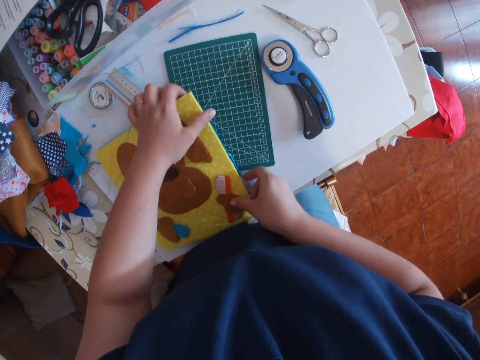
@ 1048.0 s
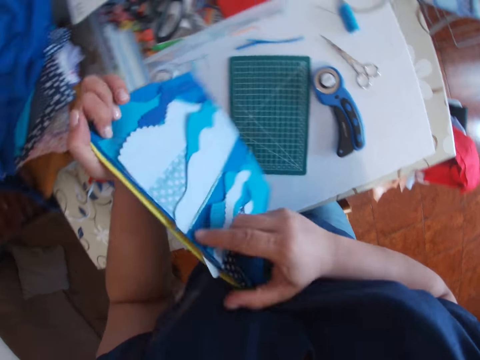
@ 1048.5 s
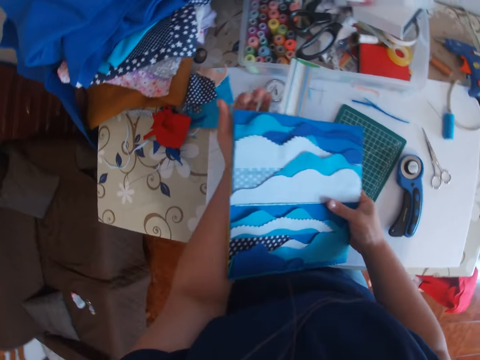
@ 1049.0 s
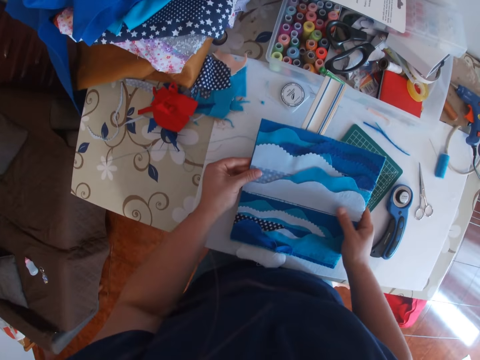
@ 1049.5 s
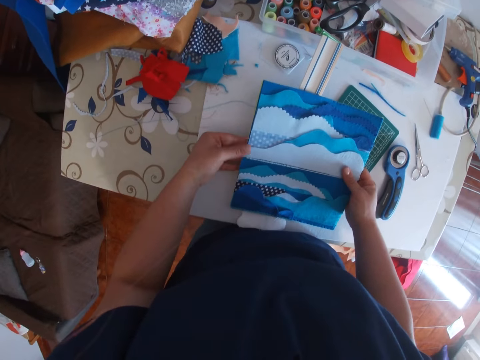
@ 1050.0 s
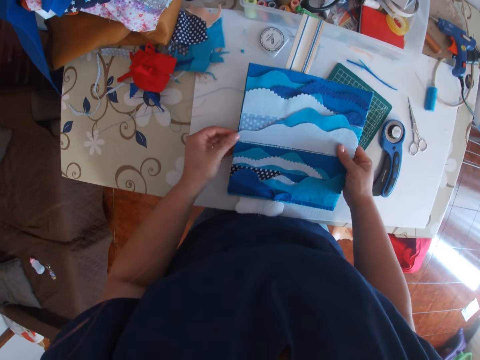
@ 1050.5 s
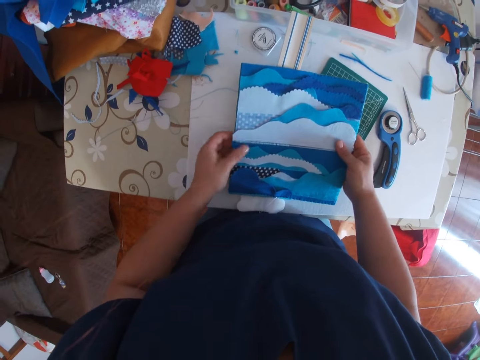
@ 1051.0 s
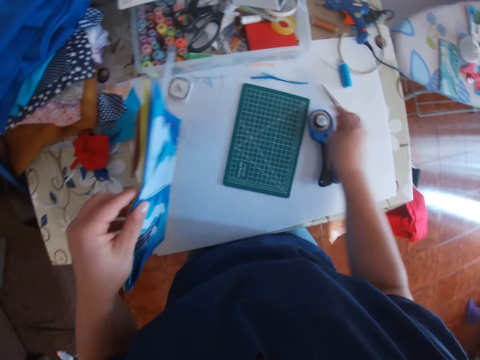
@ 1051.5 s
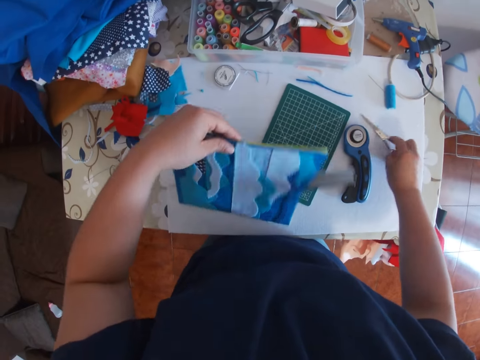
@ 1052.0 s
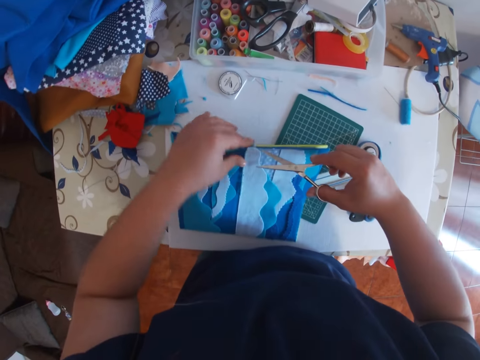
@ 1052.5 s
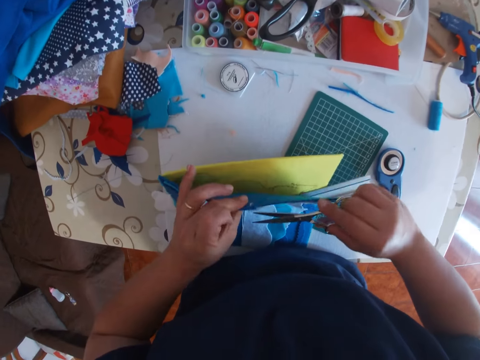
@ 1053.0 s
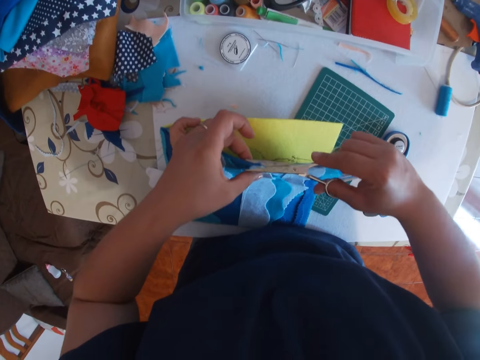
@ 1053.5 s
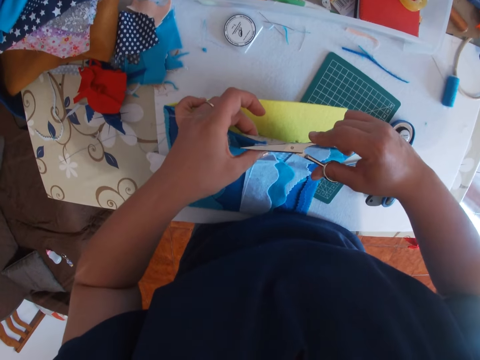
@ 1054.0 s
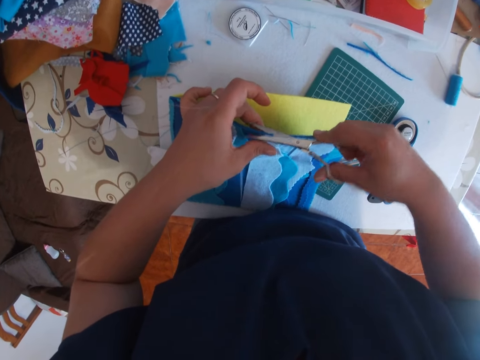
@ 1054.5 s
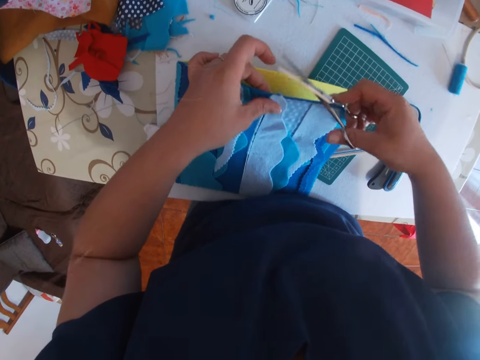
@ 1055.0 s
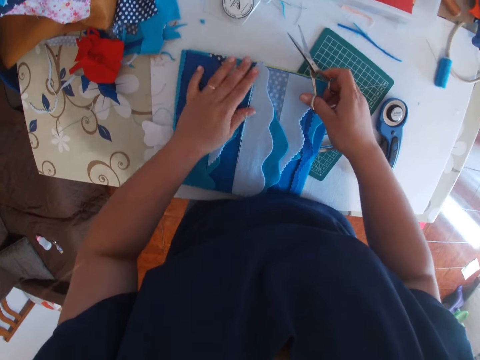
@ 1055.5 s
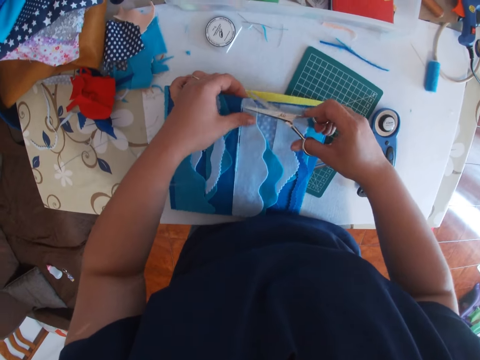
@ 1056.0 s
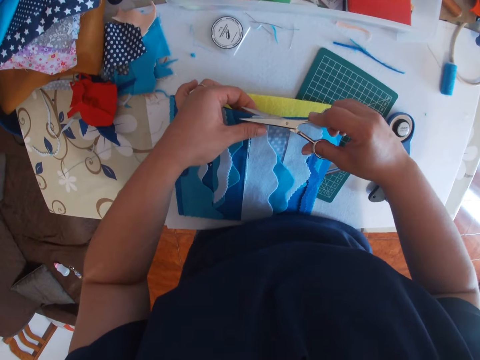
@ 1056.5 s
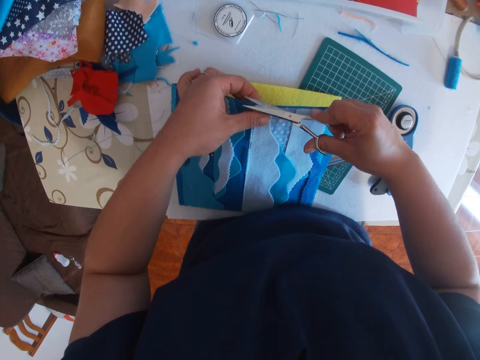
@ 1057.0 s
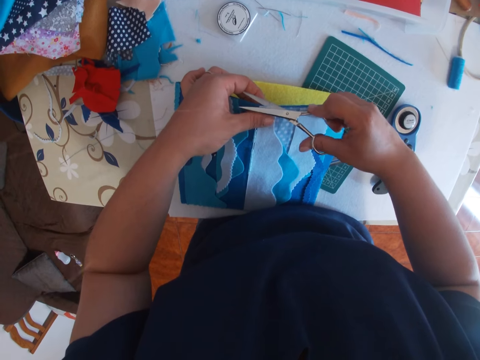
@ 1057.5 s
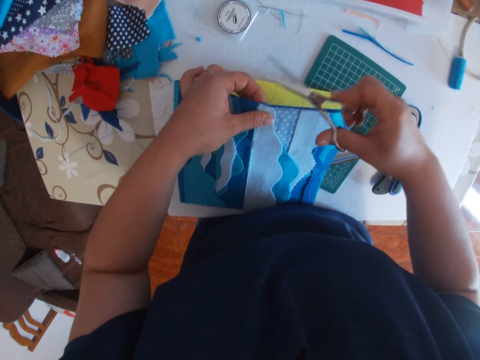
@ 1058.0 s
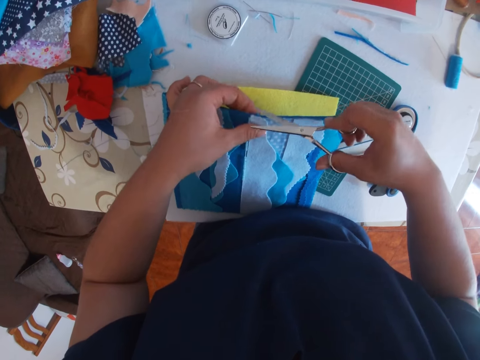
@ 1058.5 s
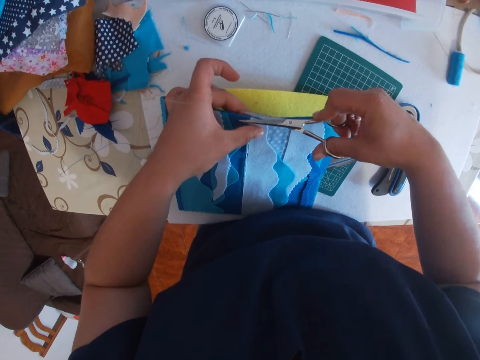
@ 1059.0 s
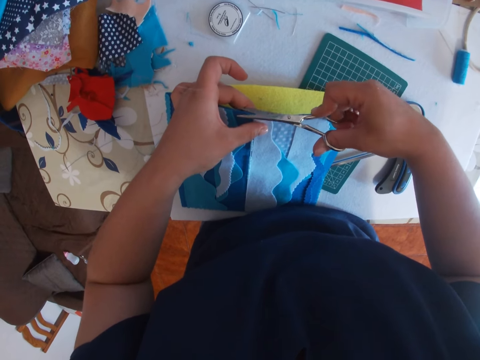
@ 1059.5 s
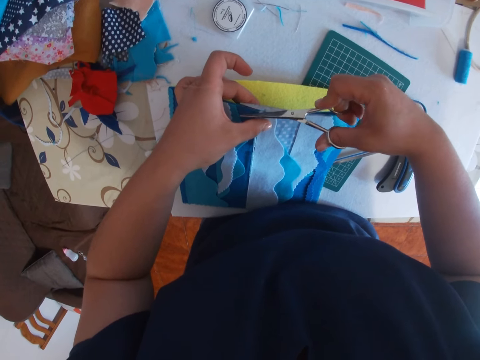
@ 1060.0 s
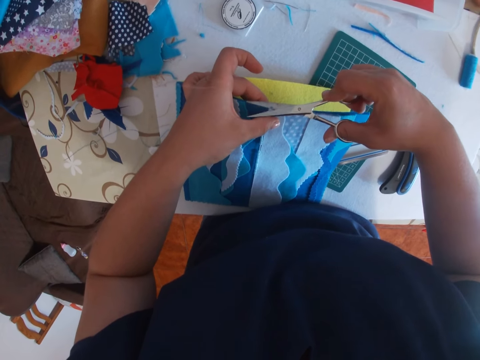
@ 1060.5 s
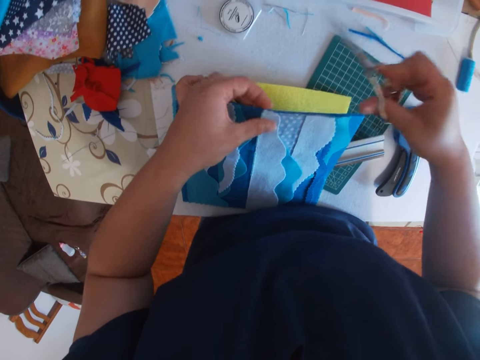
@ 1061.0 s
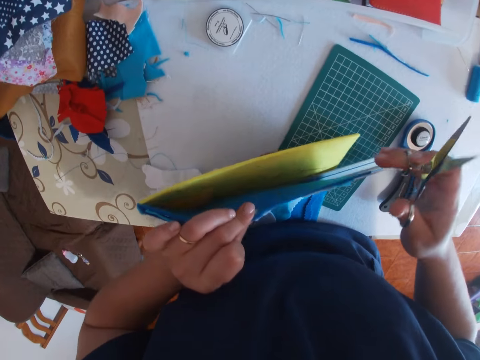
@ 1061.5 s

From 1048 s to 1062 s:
The camera wearer raises something from the cutting mat. They flip the baby book to the back, set down something, and hold something on the table. They turn the baby book to the side and pick up the pair of scissors from the table. They cut off the excess fabric on the baby book. They look at something.

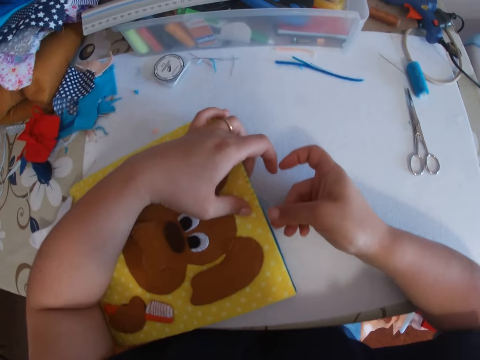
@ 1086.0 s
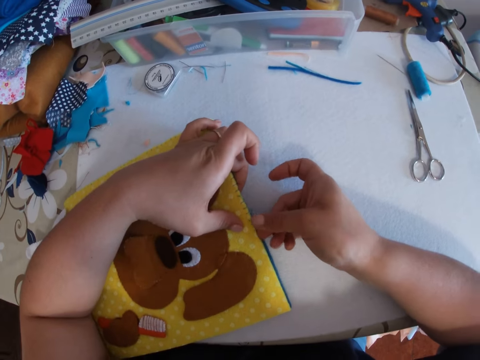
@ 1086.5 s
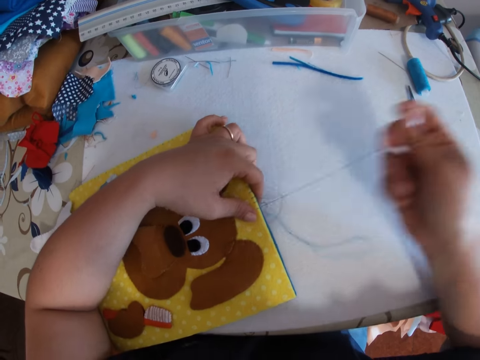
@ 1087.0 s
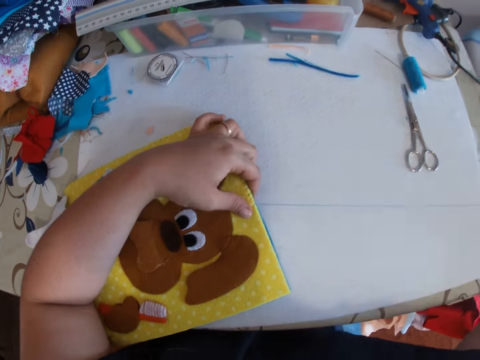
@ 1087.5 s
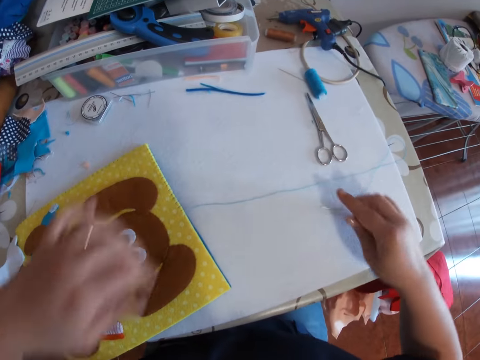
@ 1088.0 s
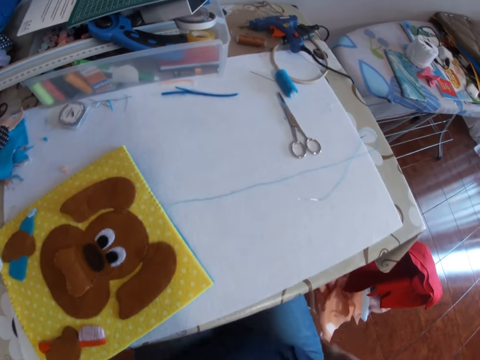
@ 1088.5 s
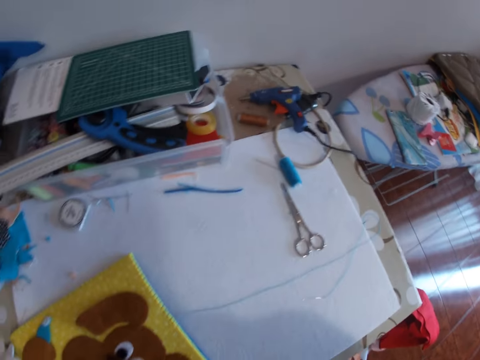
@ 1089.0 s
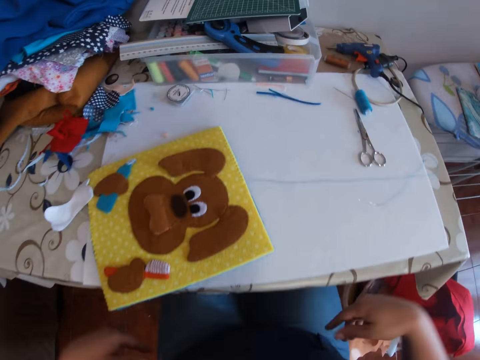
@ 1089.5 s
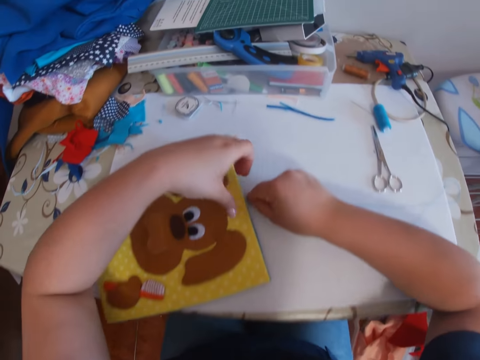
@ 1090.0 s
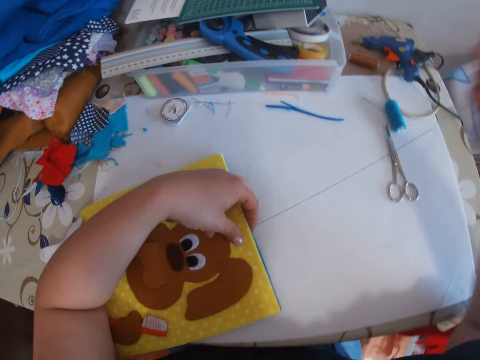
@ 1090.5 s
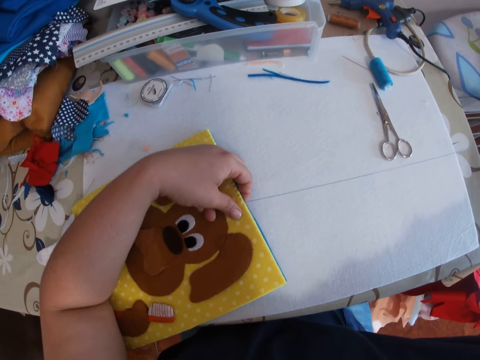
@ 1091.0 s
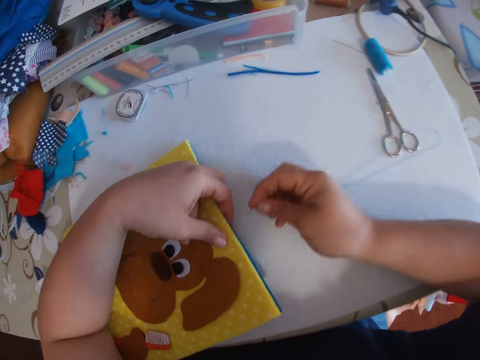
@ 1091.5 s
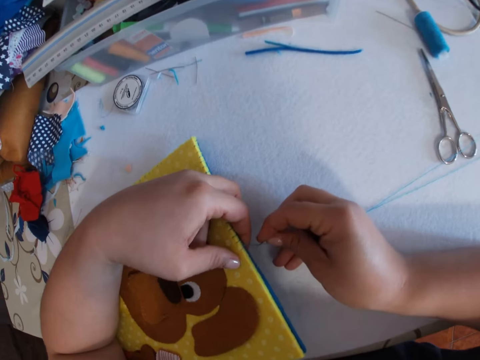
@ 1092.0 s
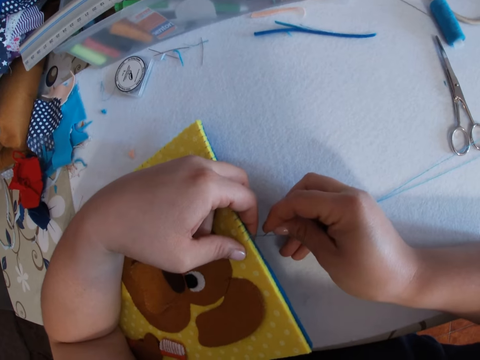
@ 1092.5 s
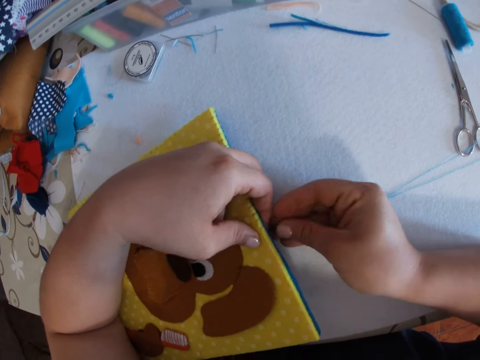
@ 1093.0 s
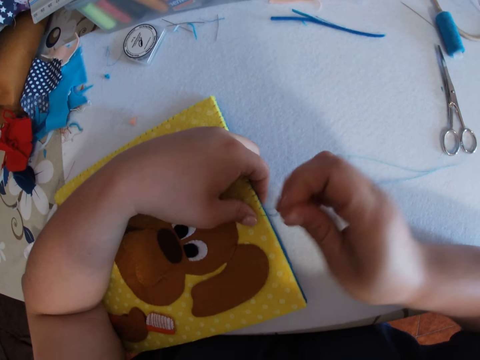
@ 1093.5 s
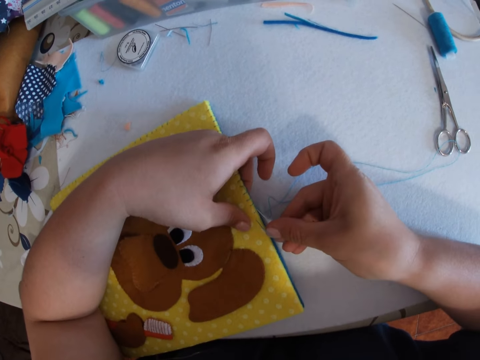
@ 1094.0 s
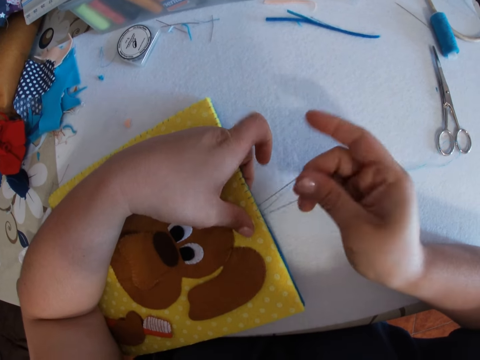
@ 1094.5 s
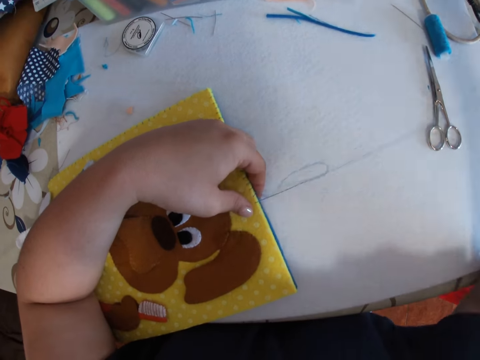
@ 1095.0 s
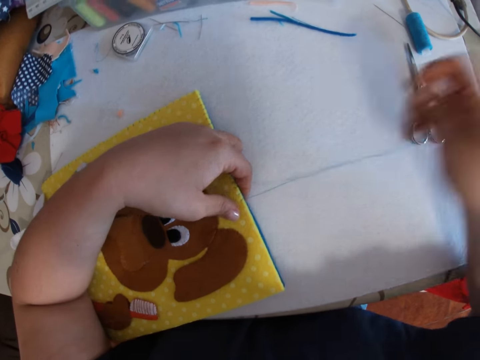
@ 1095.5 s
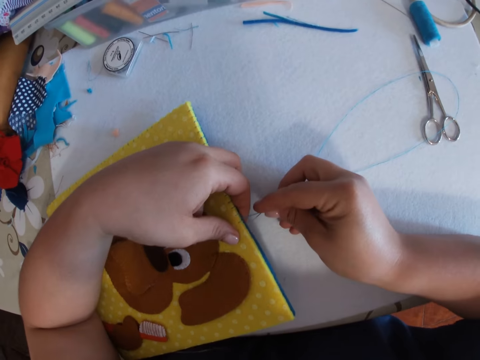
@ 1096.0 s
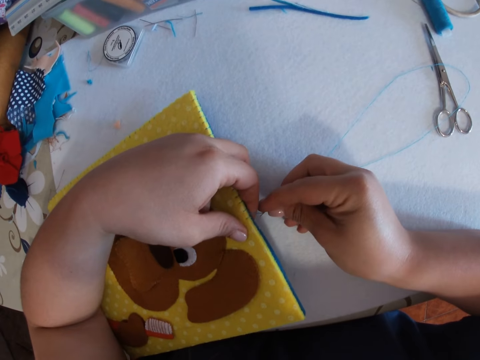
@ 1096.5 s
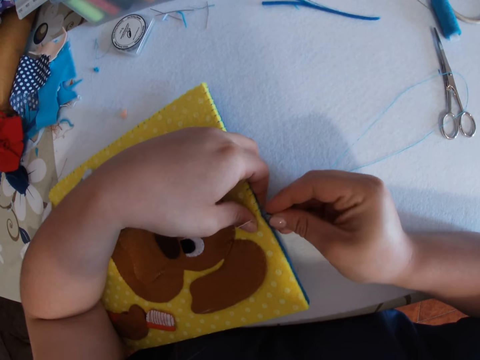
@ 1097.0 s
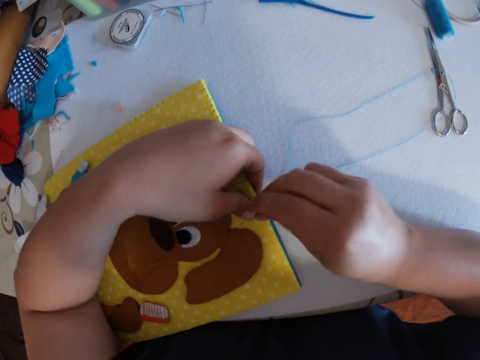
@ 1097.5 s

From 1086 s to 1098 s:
The camera wearer drops the baby book on the table and drops the needle on the table. They drag the chair forward. They pick up the baby book and pick up the piece of thread. They sew the baby book again.
